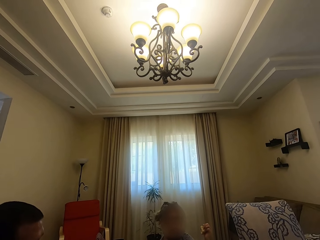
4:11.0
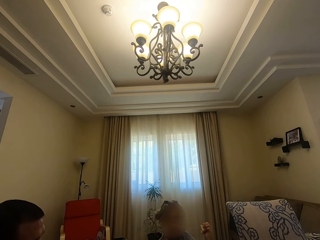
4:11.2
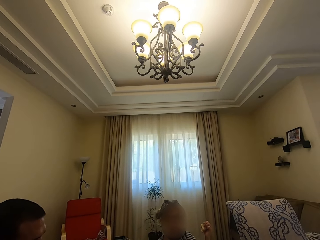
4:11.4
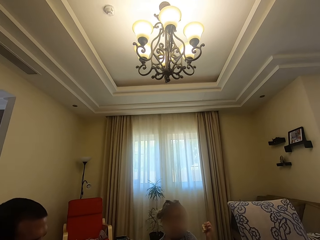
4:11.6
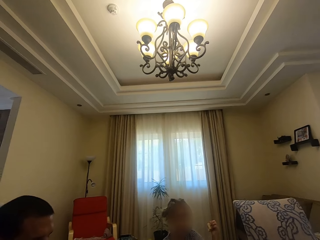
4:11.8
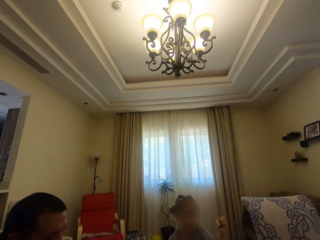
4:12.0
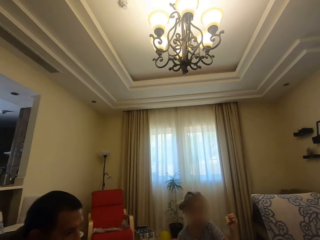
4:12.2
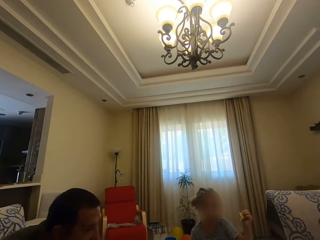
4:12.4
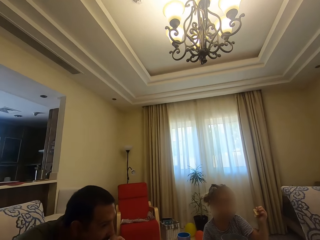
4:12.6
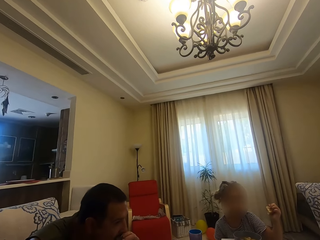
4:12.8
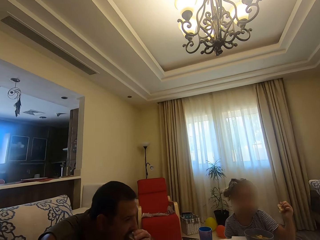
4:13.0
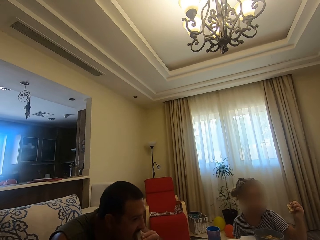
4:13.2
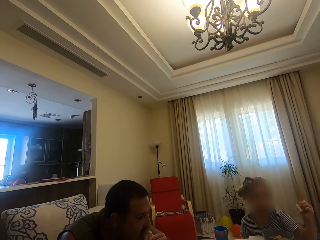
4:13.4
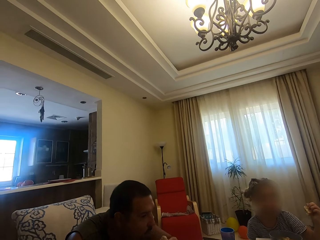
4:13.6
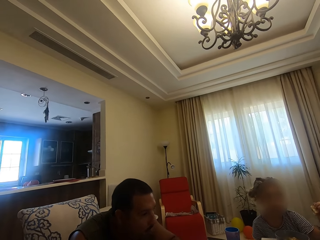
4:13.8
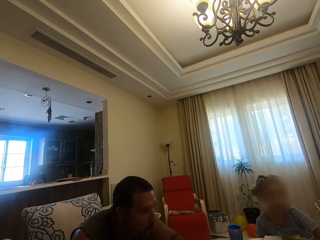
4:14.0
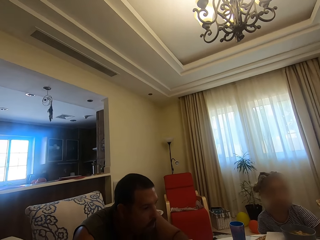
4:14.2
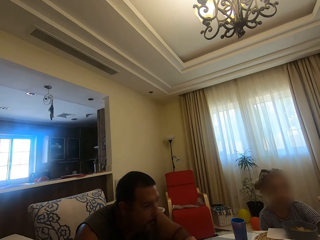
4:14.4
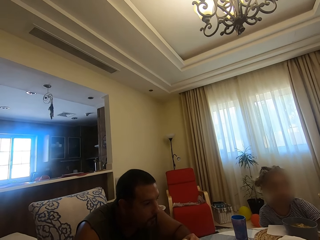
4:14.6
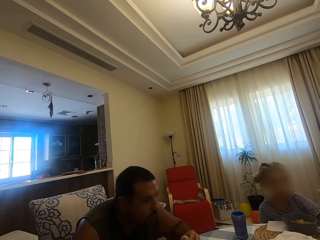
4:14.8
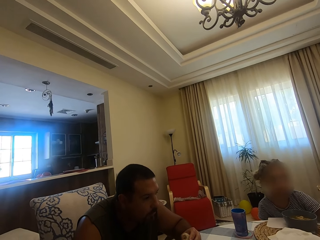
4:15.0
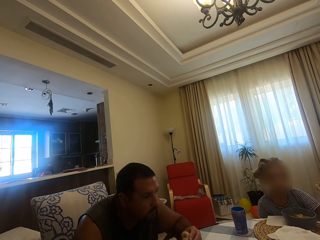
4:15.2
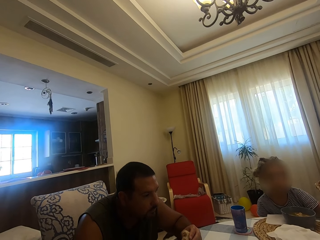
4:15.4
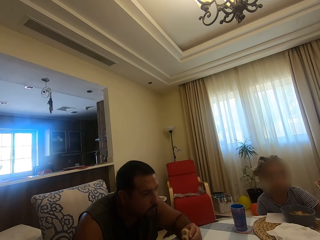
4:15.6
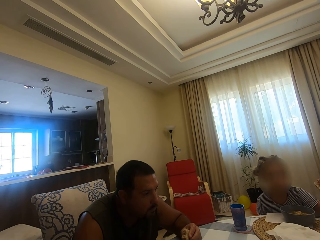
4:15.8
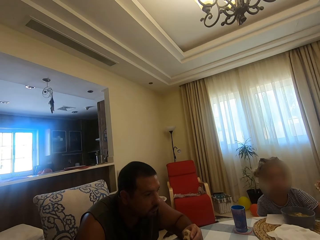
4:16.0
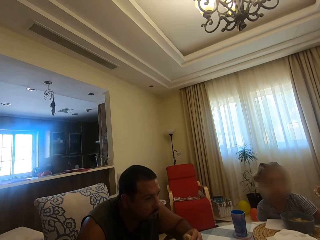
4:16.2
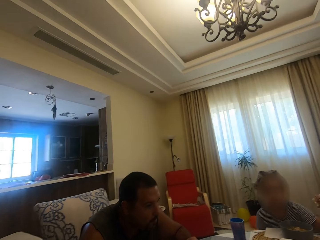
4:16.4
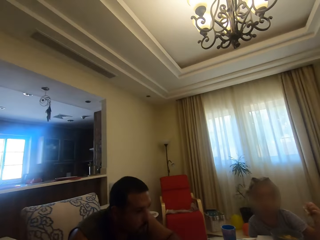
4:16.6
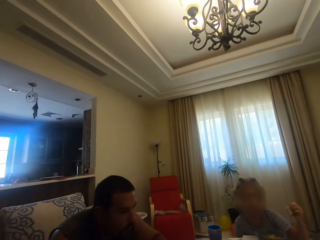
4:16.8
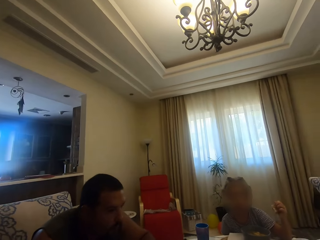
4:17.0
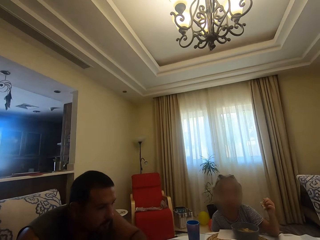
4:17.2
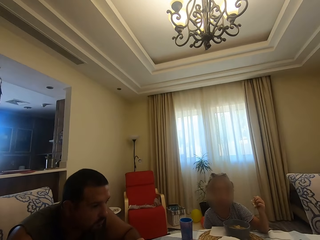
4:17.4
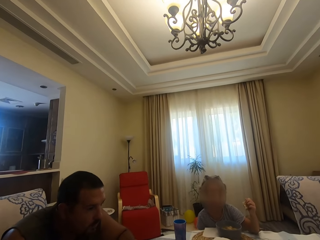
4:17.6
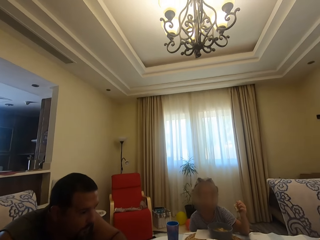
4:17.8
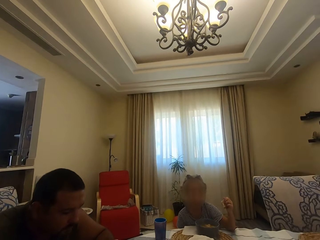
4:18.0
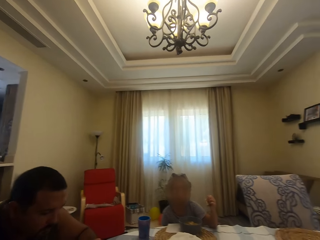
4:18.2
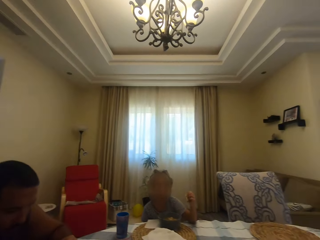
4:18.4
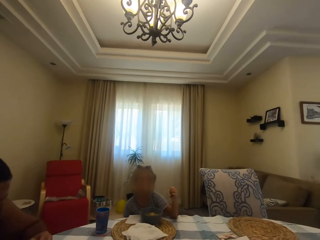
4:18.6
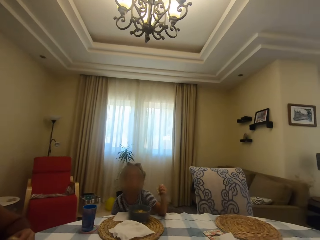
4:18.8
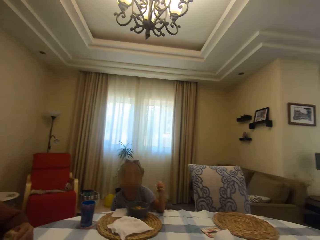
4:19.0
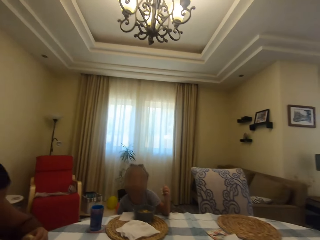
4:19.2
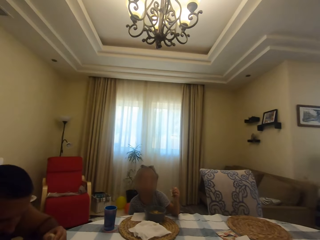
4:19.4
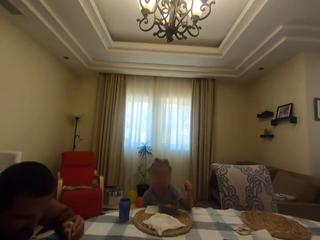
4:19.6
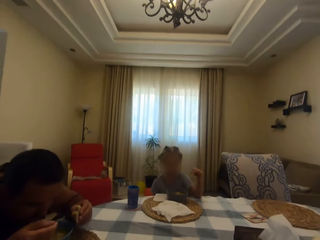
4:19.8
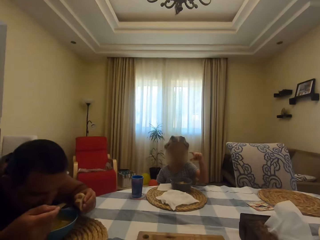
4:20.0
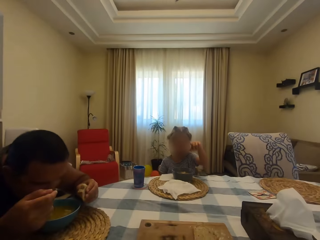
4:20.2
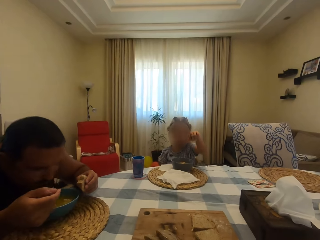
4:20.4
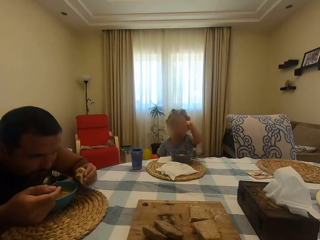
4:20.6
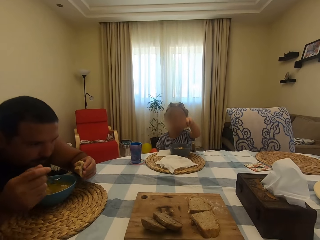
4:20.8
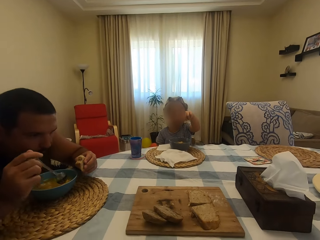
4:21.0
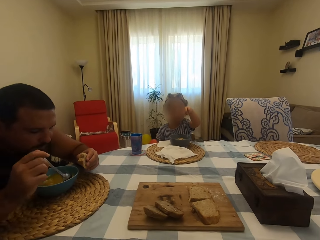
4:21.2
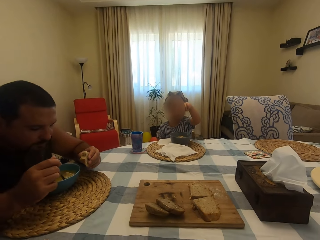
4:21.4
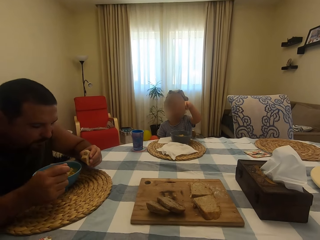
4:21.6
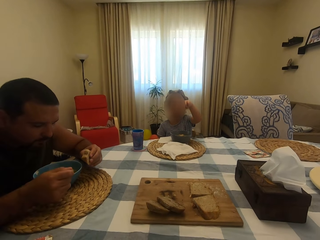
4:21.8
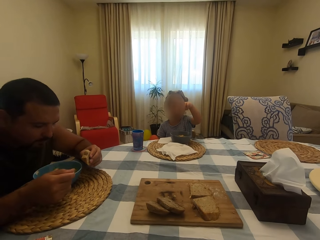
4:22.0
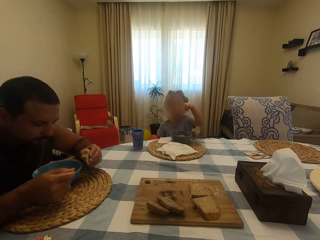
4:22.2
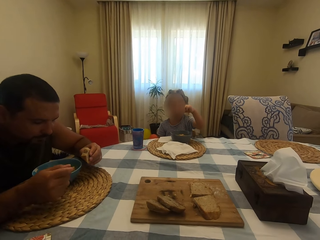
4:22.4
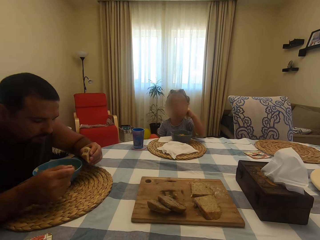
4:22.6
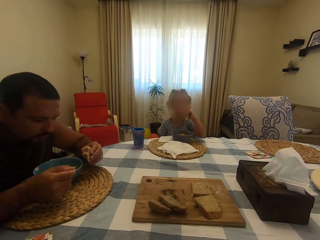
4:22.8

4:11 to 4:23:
A man bites something. The camera wearer dialogues with the man. The man chews his food and puts soup in his mouth with a spoon. A girl uses gestures. The man scoops soup with the spoon in a bowl.

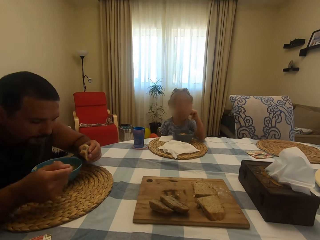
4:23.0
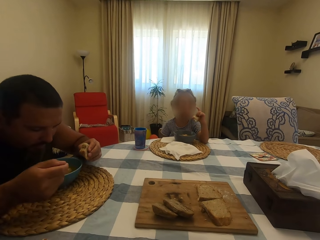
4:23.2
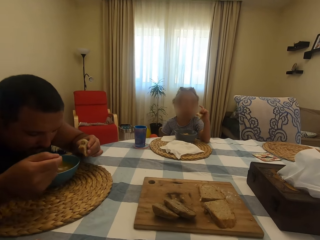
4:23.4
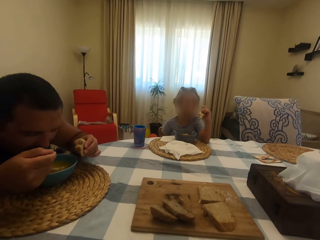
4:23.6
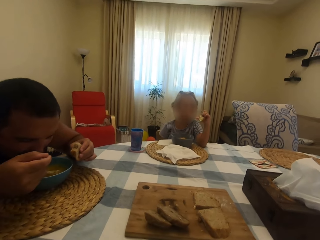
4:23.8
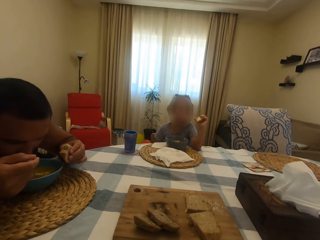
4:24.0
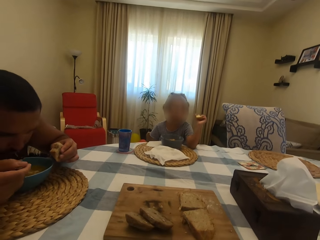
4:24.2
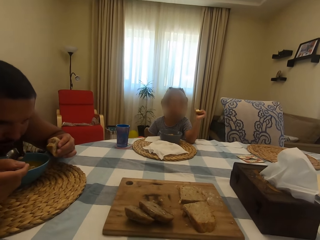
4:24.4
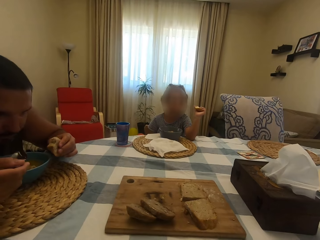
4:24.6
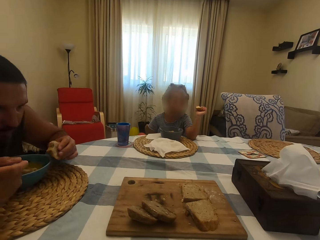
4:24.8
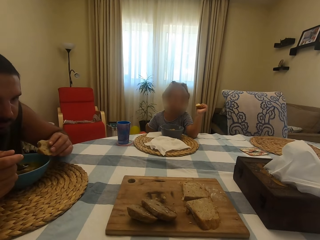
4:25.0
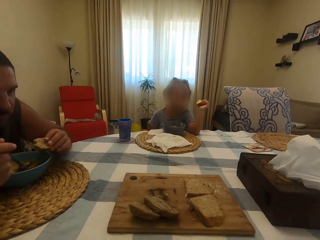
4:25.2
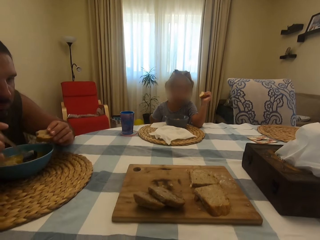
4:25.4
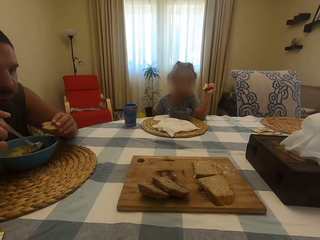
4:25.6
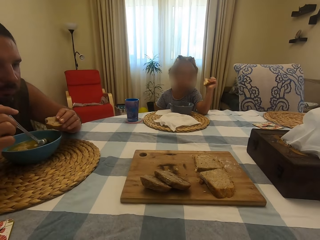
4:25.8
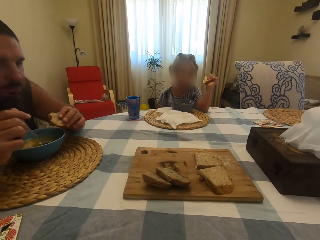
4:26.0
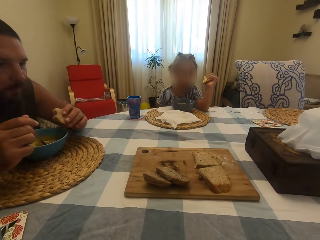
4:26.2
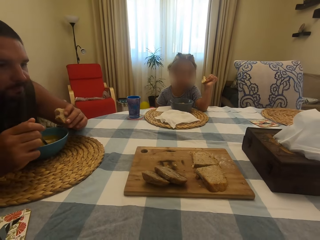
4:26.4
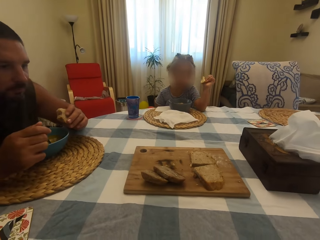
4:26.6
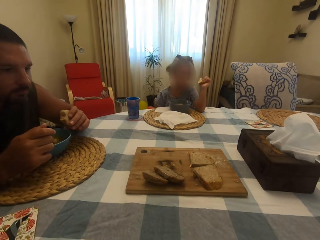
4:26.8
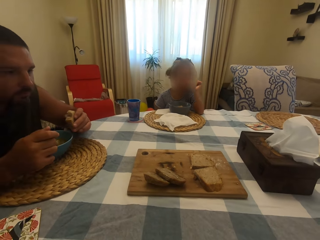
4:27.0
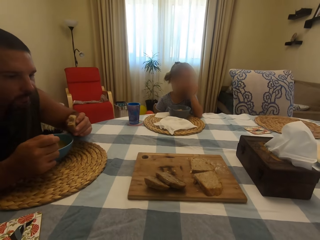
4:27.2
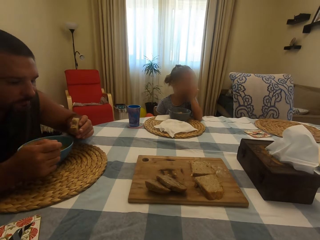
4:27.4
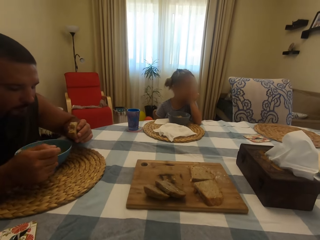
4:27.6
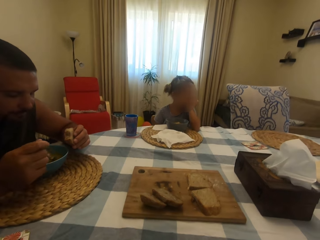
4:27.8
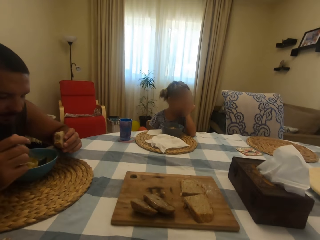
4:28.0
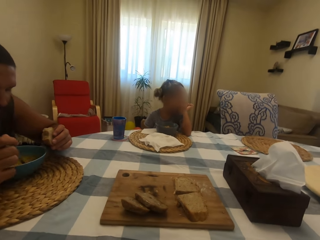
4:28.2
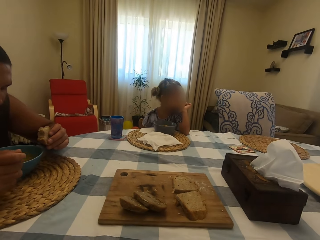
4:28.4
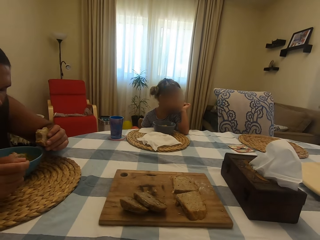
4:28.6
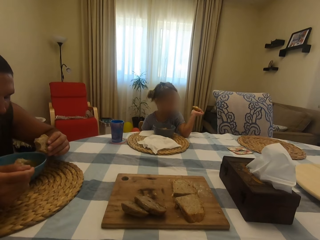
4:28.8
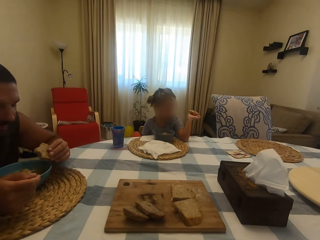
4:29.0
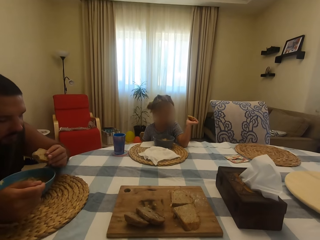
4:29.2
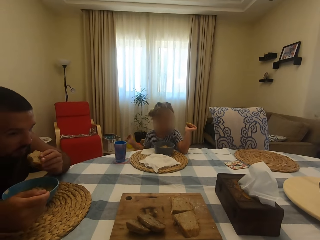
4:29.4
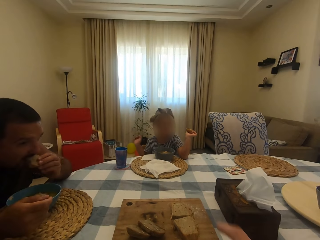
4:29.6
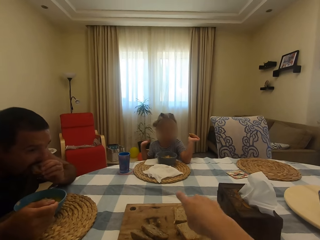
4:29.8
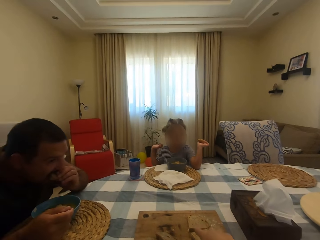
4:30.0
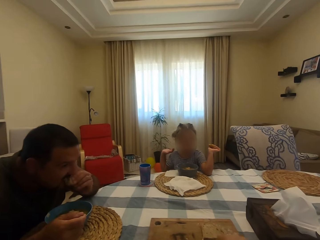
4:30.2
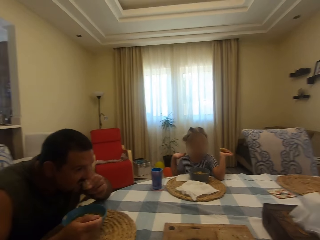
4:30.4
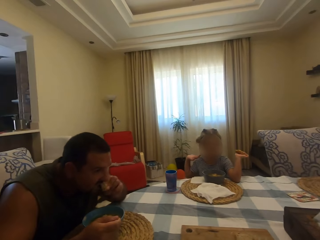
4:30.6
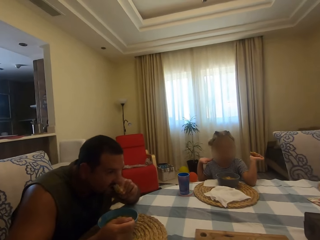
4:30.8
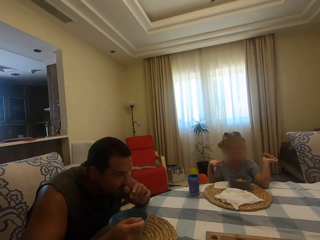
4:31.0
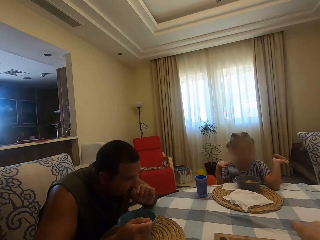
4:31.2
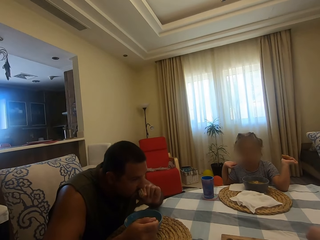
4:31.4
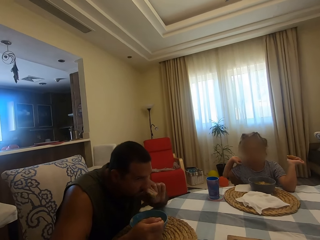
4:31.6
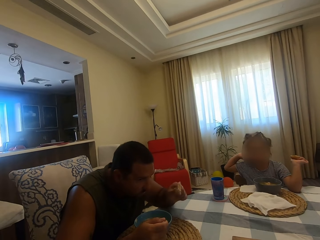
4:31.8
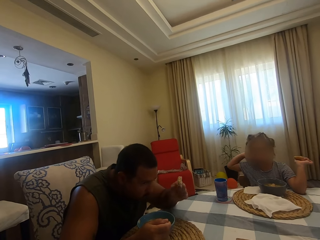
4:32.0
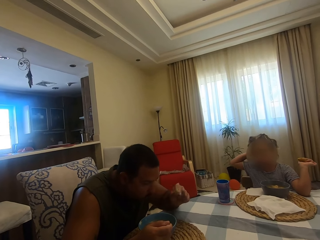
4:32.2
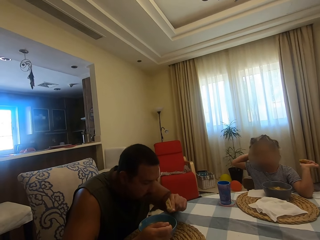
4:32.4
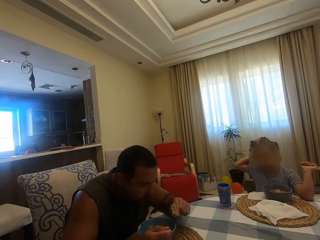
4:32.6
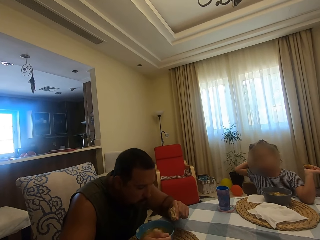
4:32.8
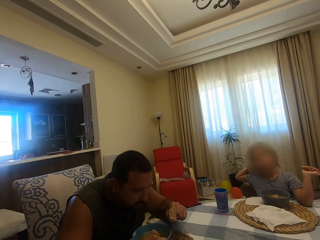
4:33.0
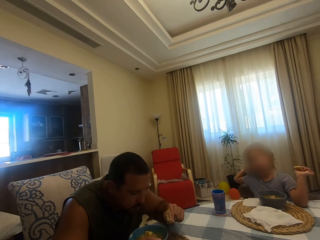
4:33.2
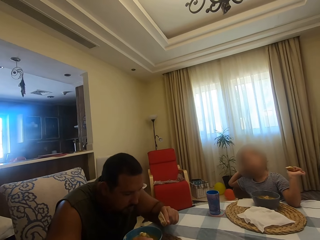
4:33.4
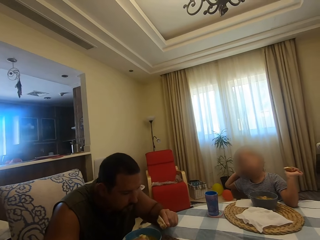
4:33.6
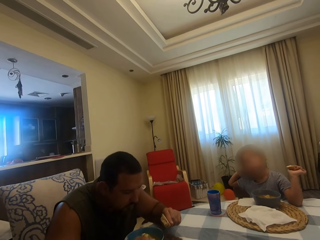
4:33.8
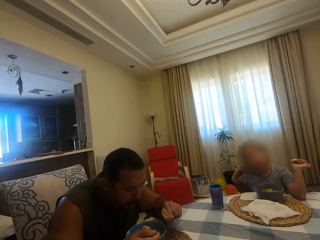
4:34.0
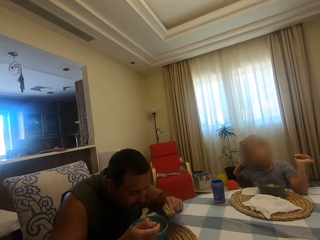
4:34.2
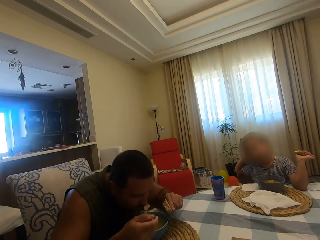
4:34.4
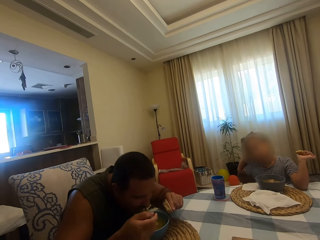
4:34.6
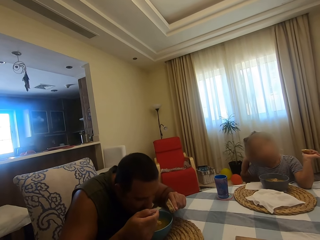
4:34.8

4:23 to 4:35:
A man puts soup in his mouth with a spoon and chews his food. A girl bites something. The man stirs soup with the spoon in a bowl and bites something. The camera wearer uses gestures. The girl moves her hand around. The camera wearer looks around, uses gestures and looks around the dining table. The man chews his food. The girl touches her hair.
